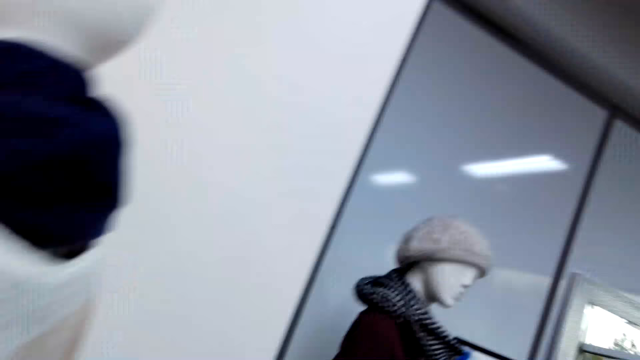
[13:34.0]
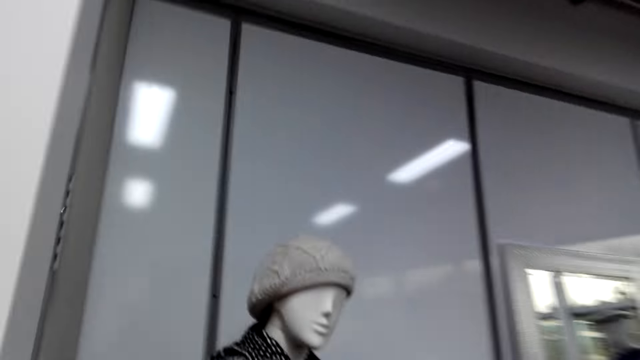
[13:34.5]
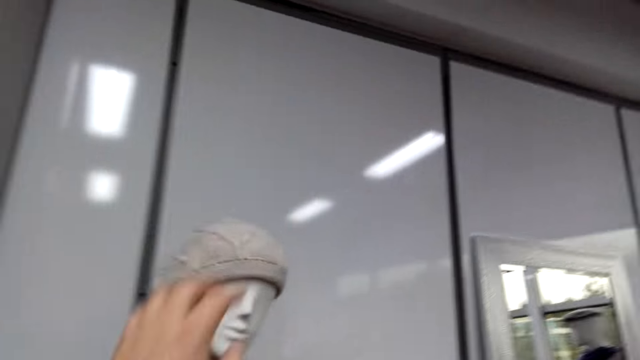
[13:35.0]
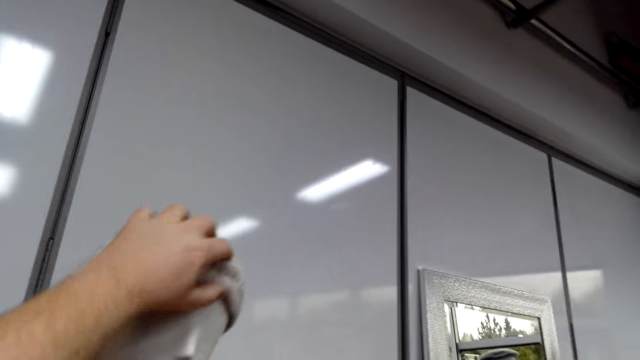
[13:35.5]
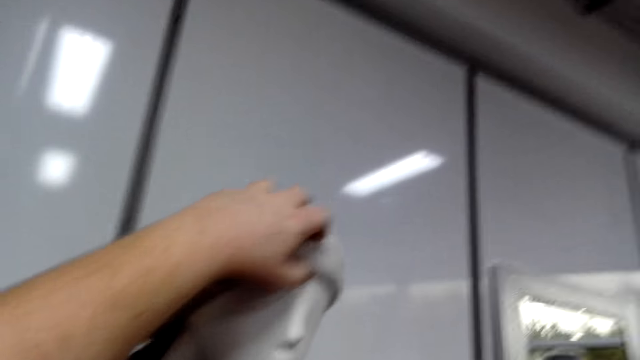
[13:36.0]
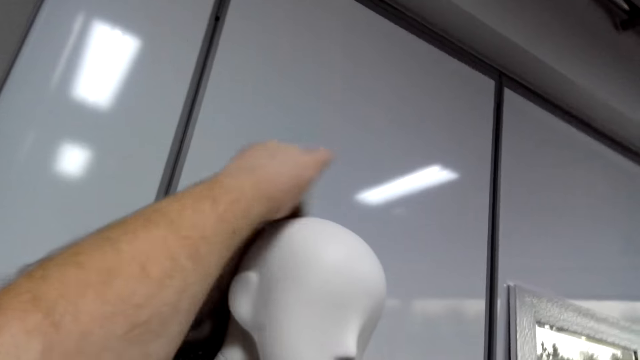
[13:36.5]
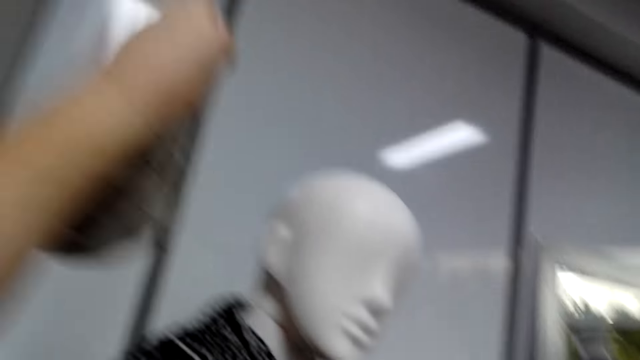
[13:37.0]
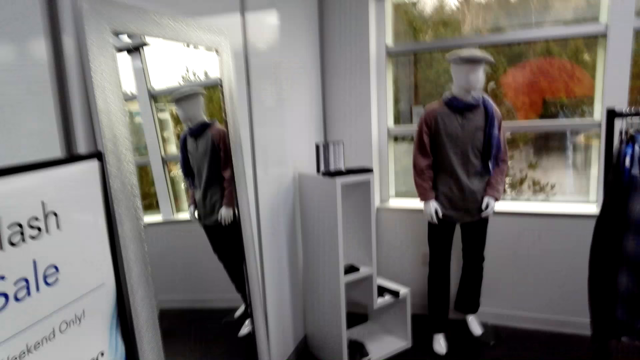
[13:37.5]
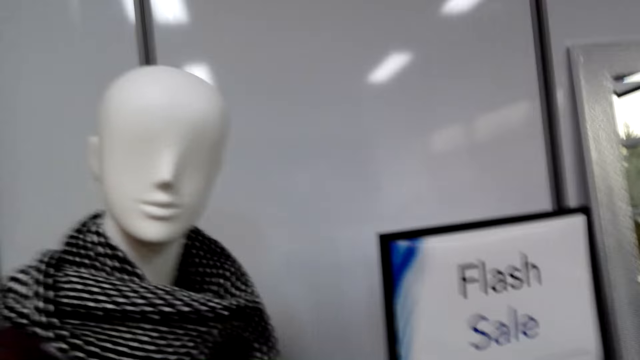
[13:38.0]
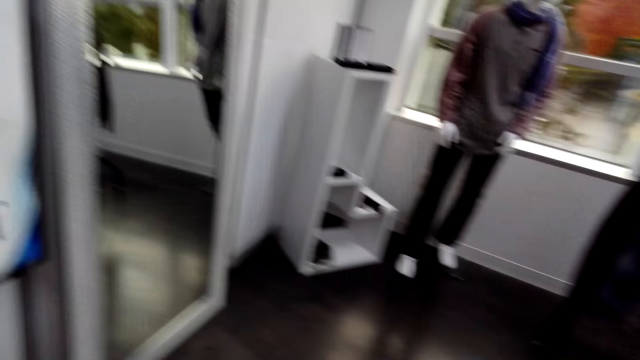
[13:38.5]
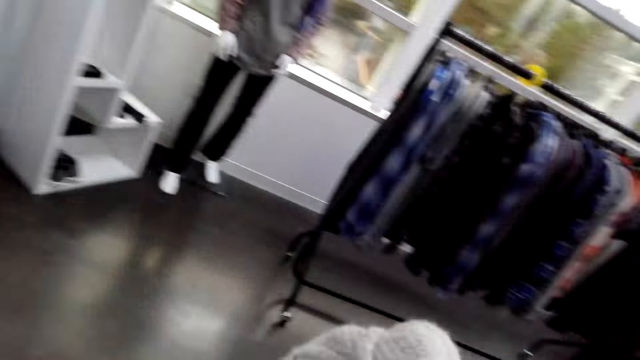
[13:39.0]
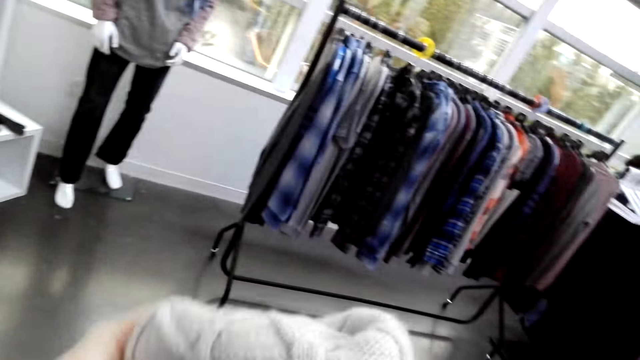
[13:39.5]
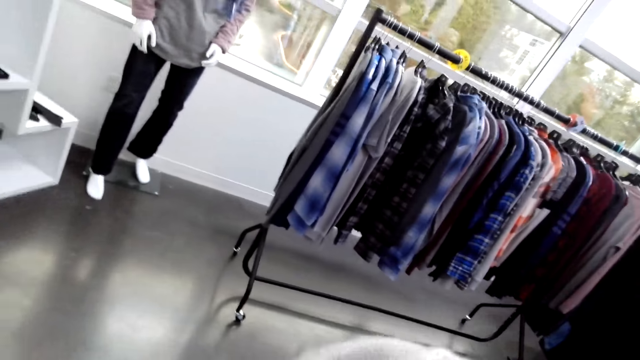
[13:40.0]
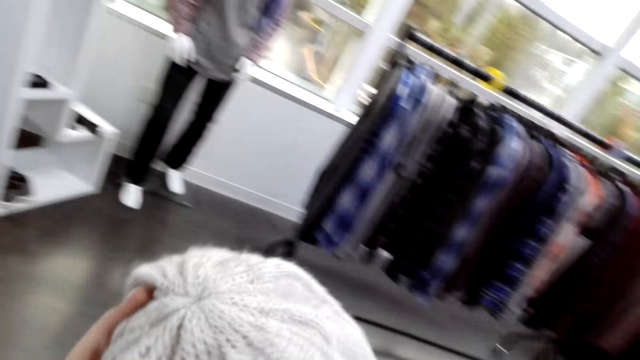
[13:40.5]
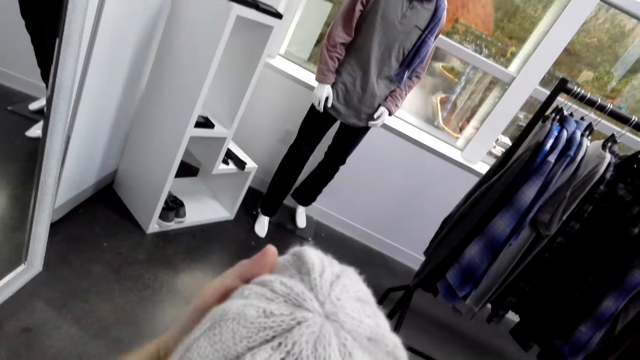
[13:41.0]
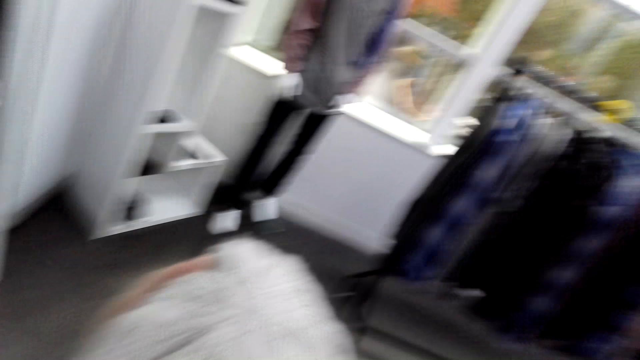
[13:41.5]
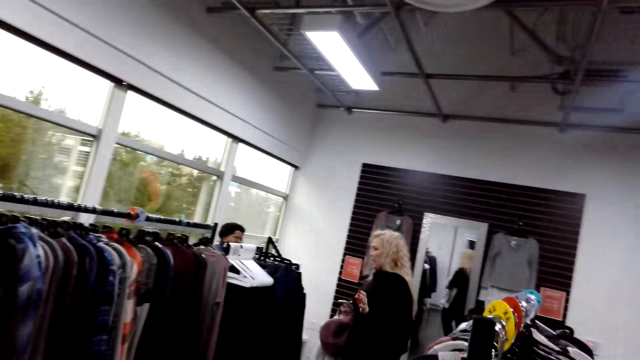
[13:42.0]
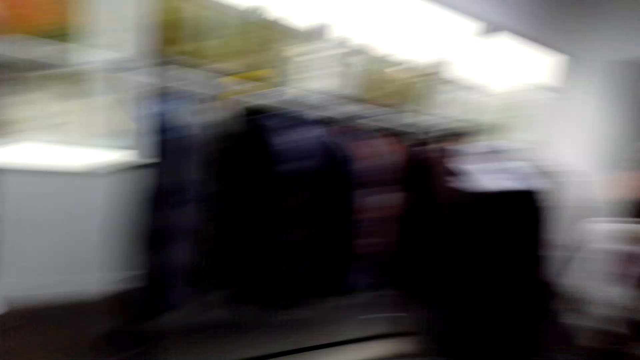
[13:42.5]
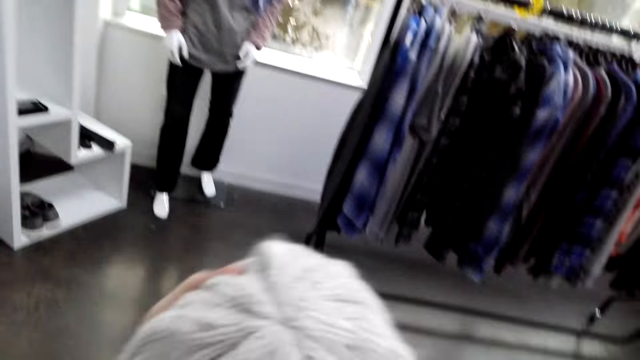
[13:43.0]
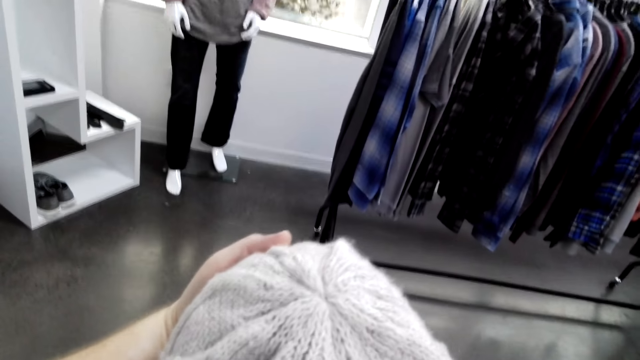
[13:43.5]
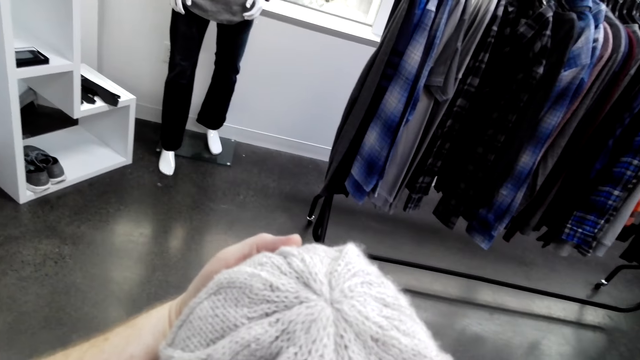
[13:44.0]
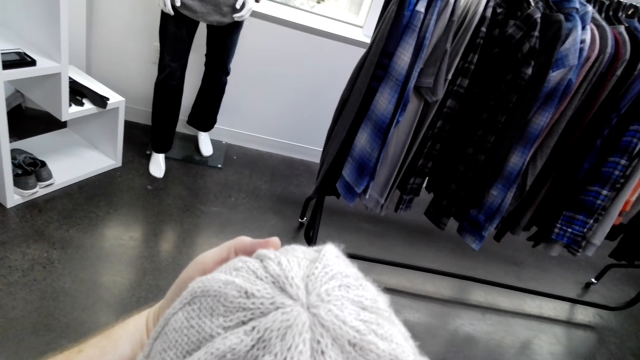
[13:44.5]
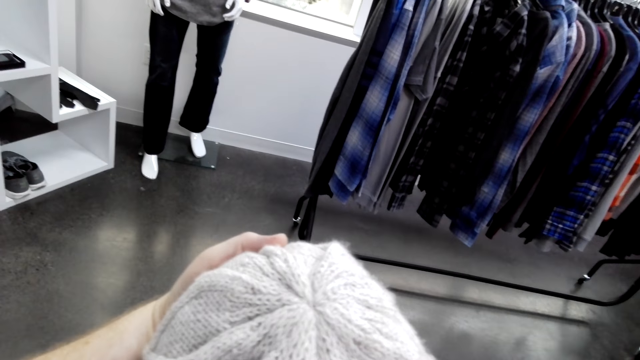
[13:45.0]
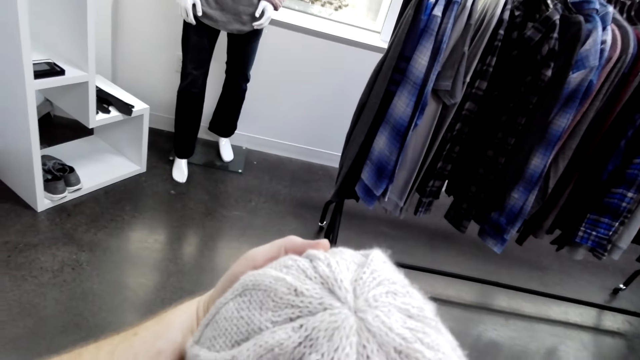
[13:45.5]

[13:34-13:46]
The camera wearer puts the Geoffrey Beene shirts back. They move towards the mannequin. They walk around the boutique. They remove the hat from the mannequin. They look around. They inspect the hat.

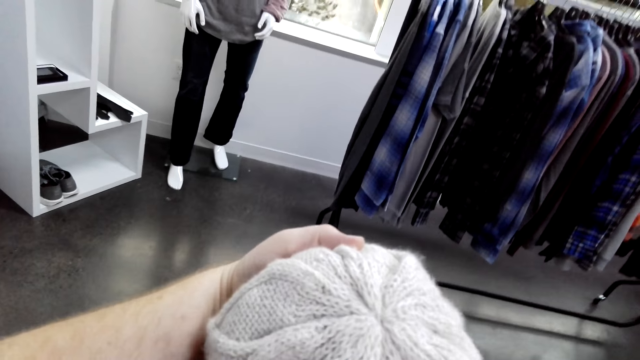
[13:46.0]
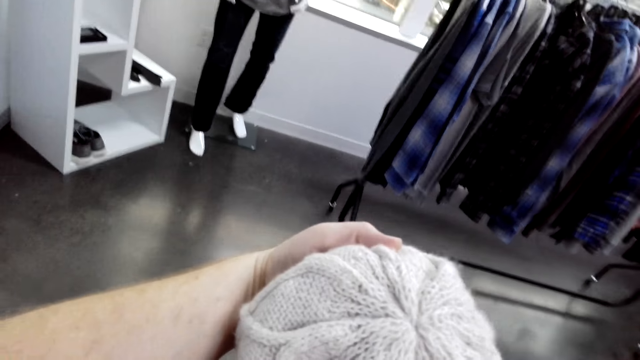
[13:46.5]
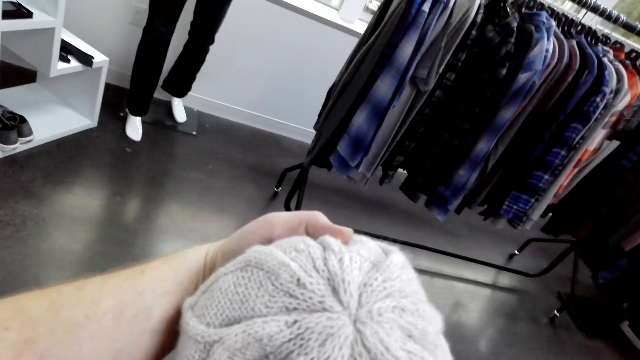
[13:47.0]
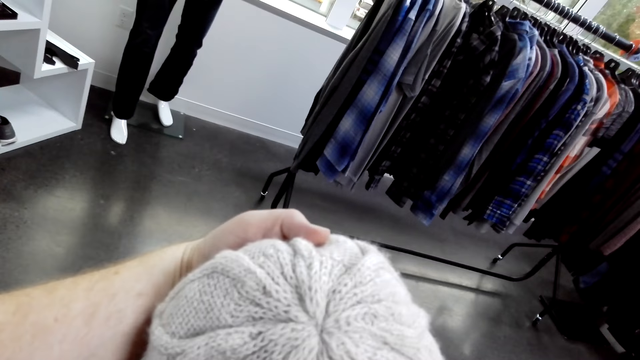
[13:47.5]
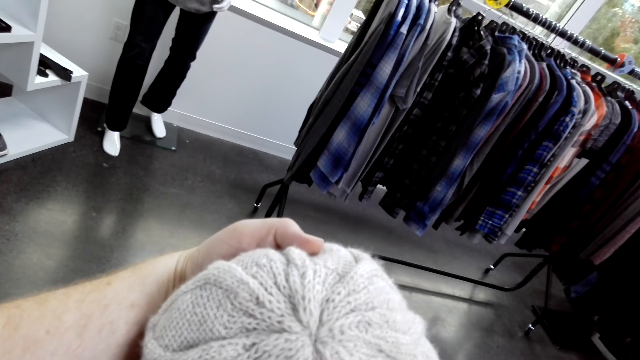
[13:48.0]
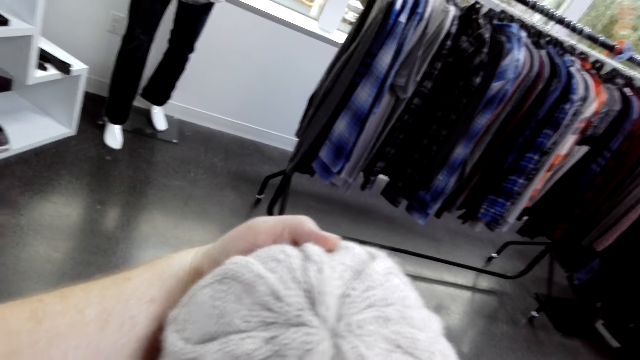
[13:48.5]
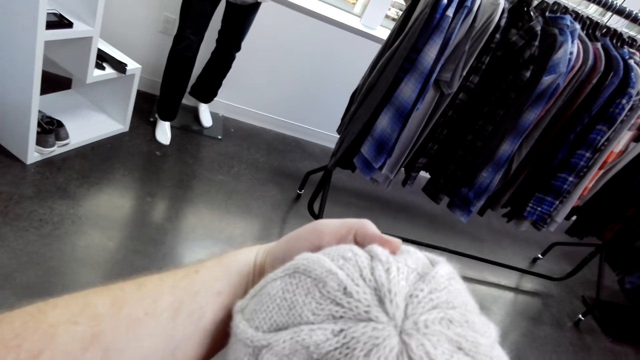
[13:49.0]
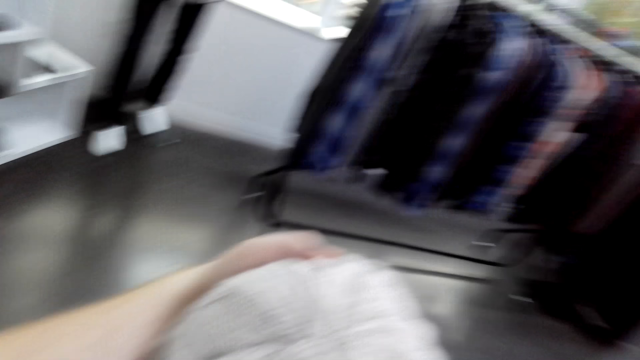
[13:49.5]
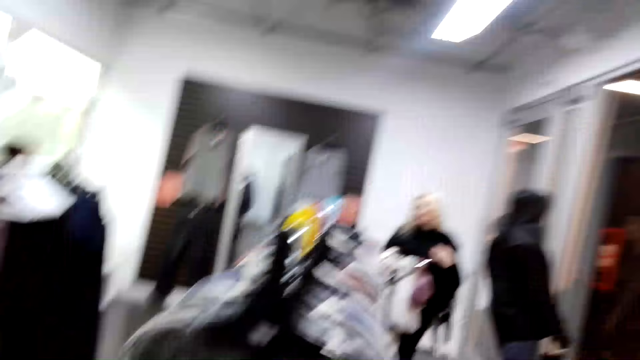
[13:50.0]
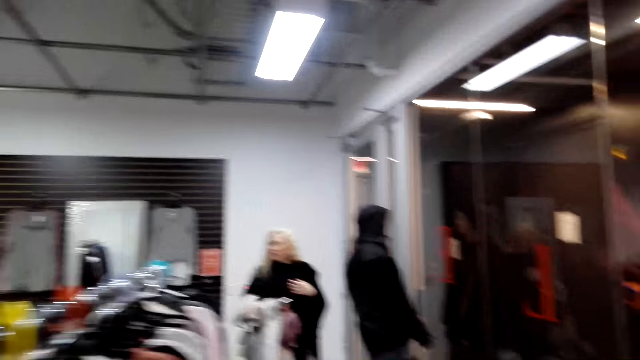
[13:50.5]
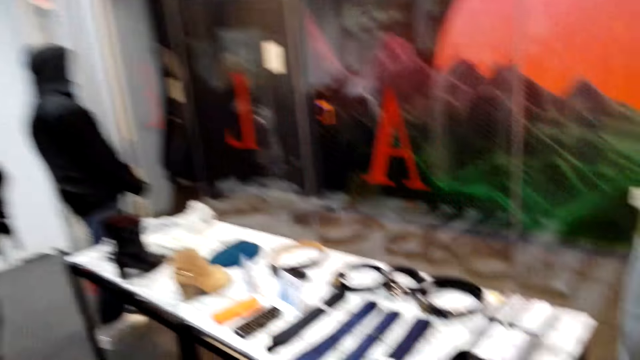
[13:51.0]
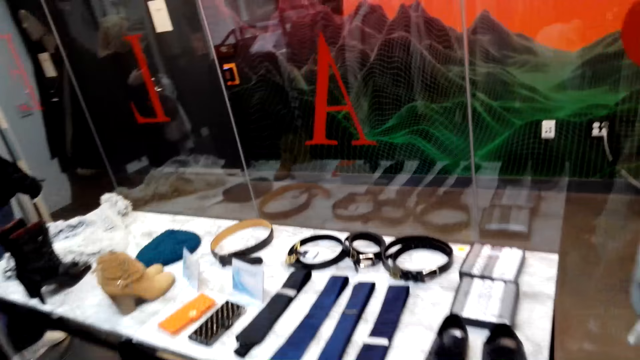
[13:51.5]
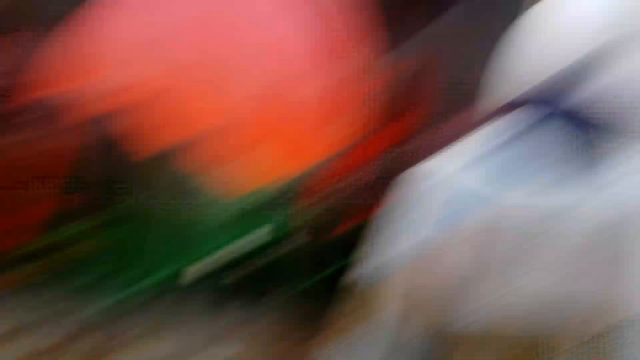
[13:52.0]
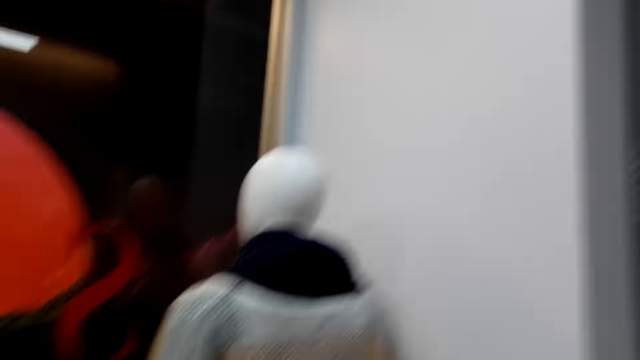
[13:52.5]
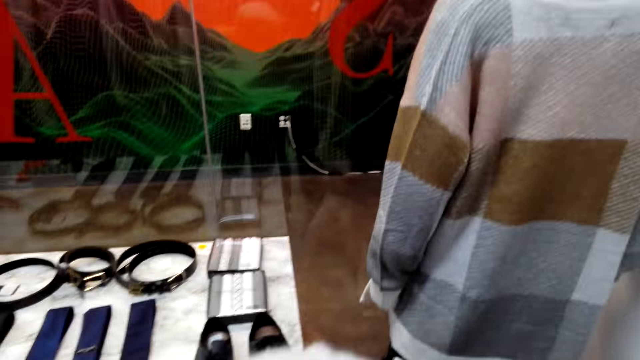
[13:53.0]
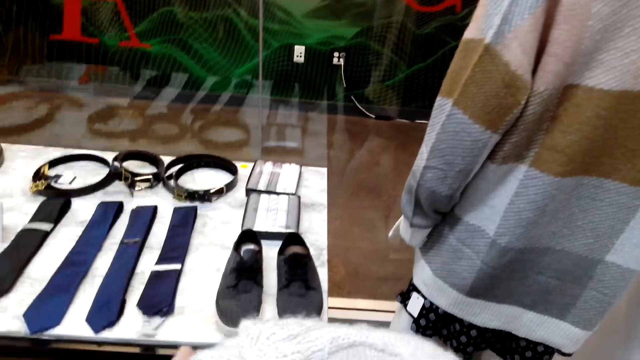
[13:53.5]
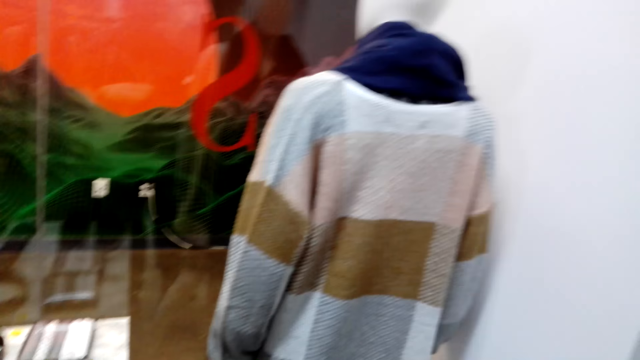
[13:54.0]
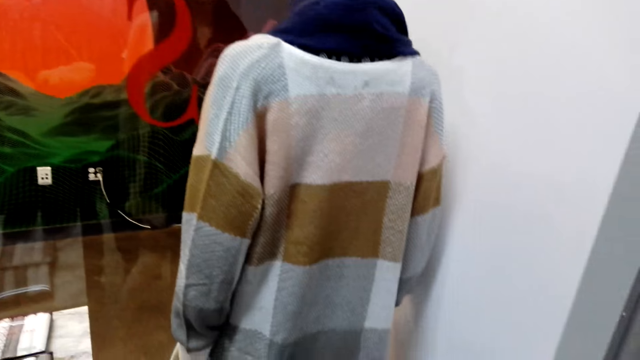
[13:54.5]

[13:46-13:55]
The camera wearer moves towards the mannequin. They look around the boutique. They stare at the mannequin.
